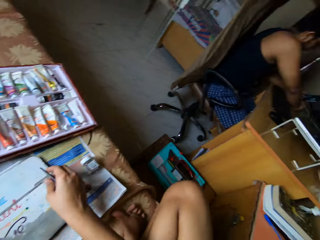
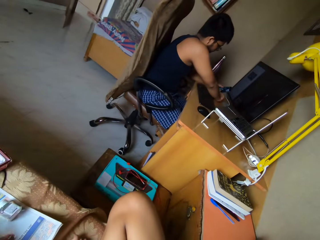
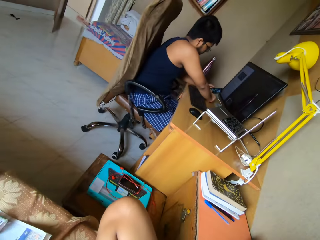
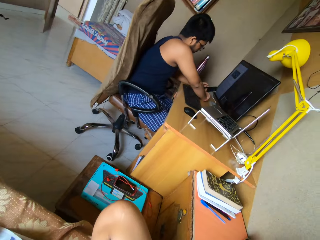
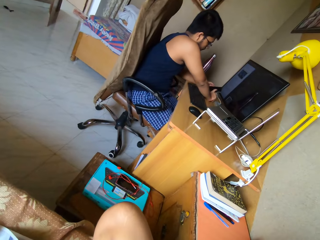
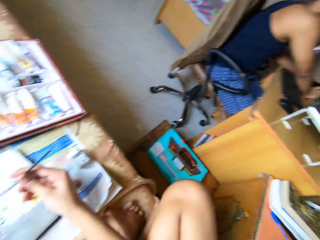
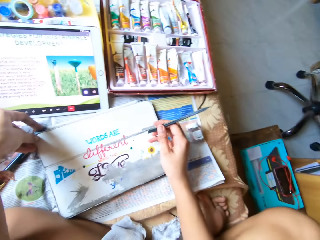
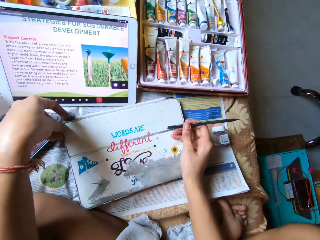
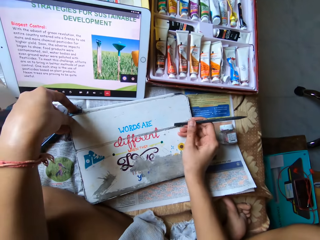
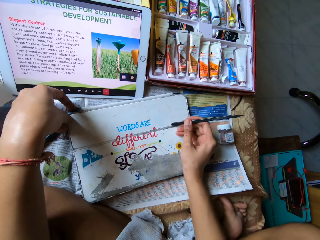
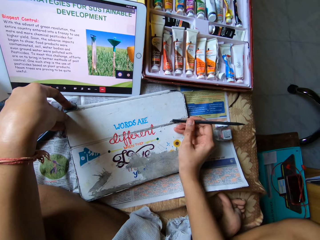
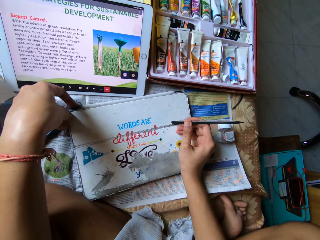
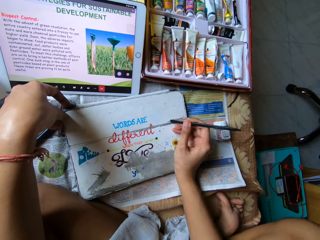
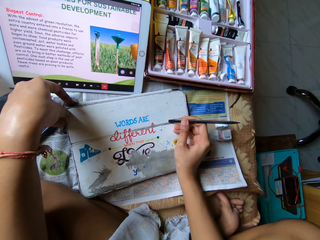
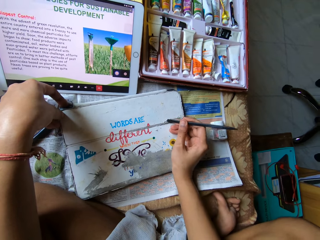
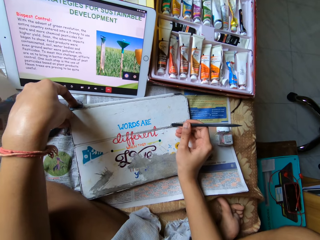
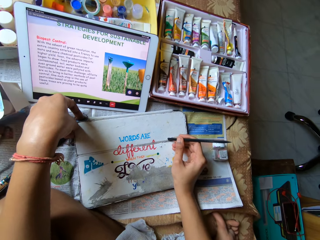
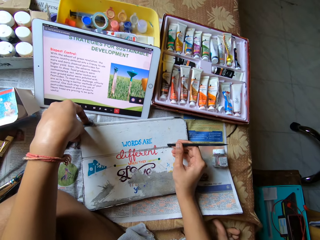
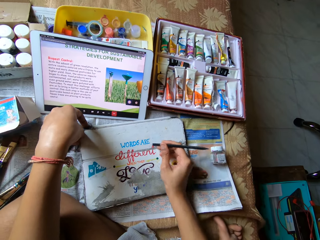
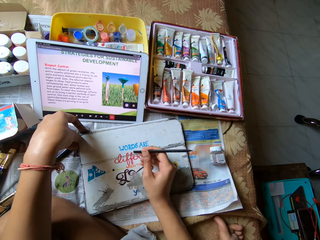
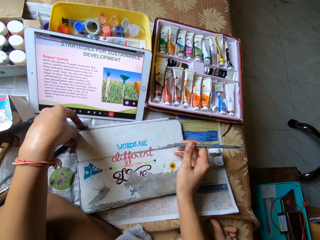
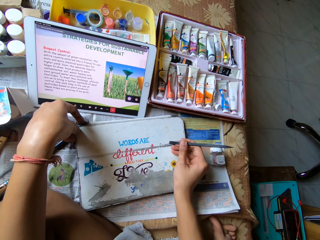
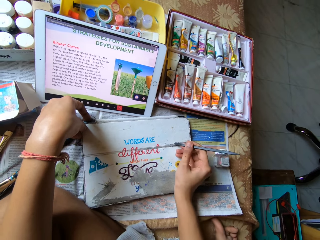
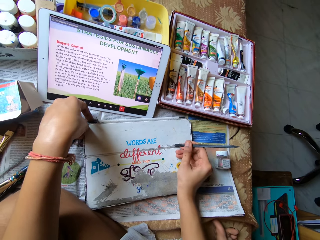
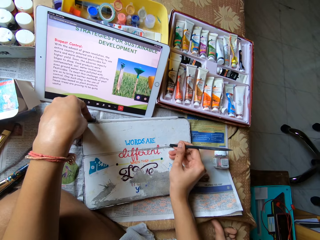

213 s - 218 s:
The camera wearer looks at a person.

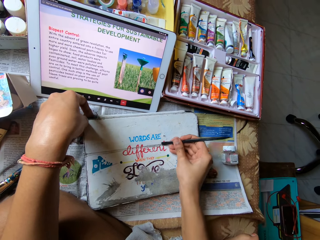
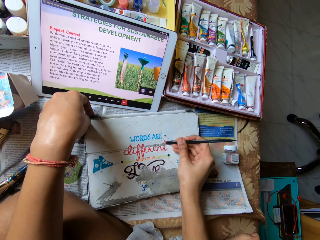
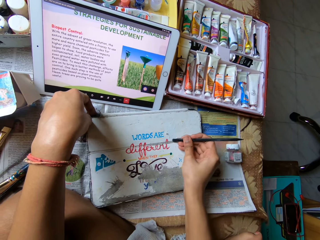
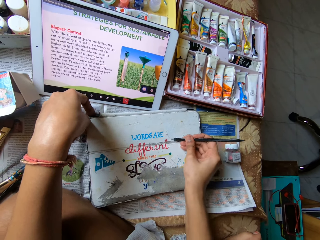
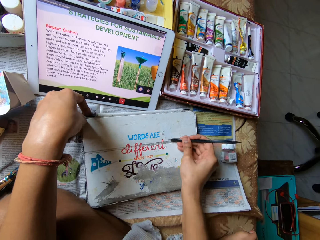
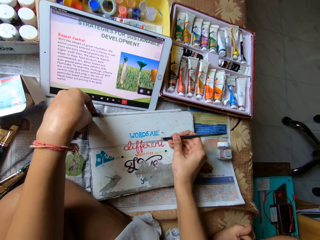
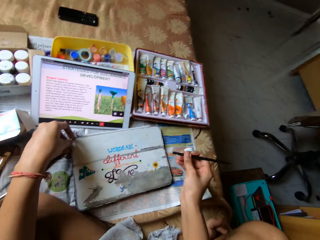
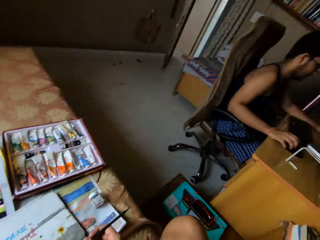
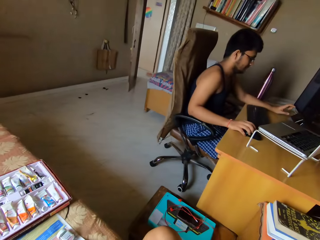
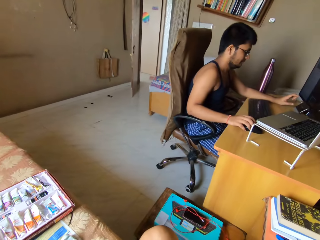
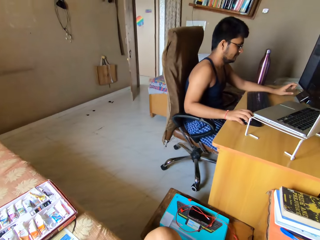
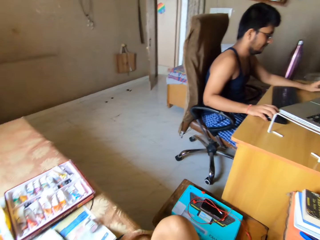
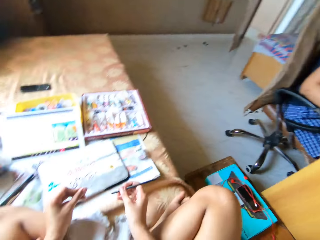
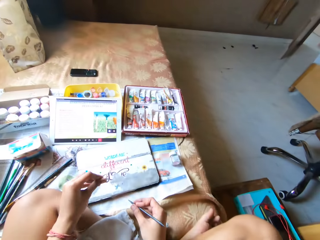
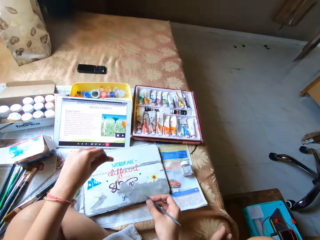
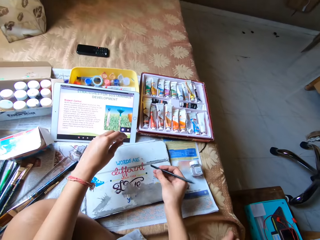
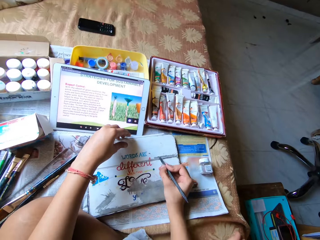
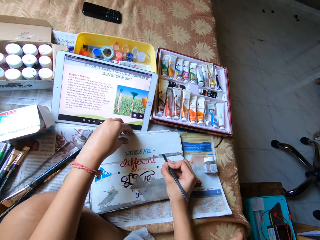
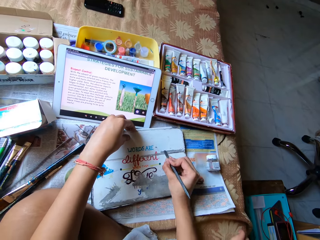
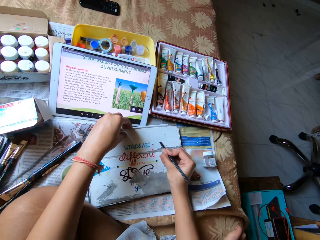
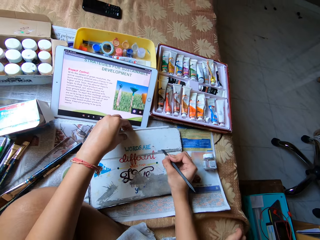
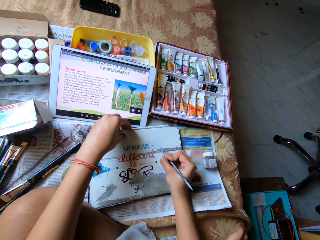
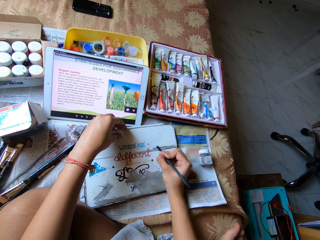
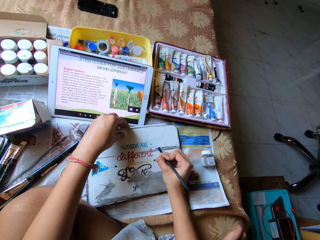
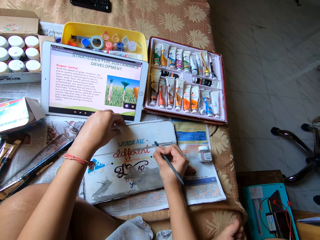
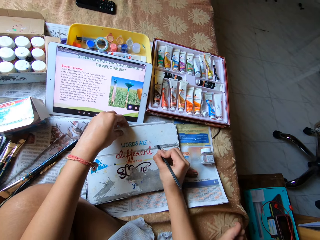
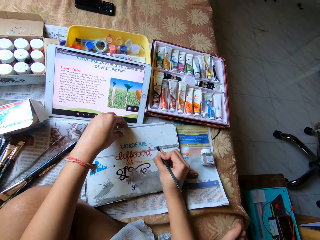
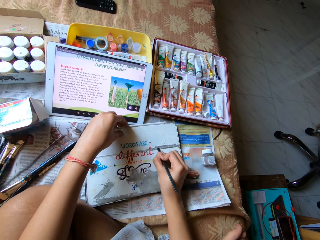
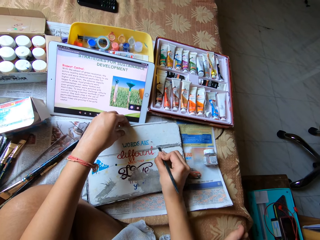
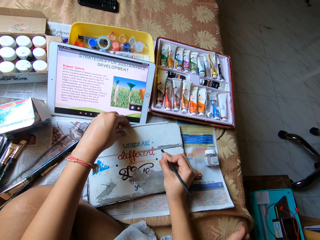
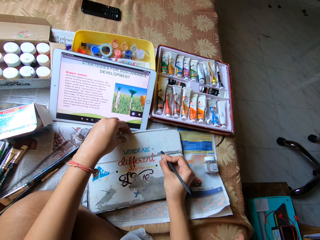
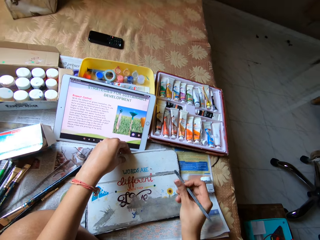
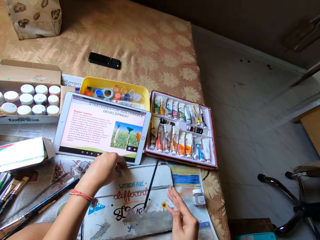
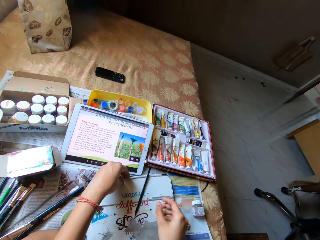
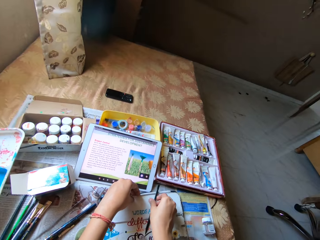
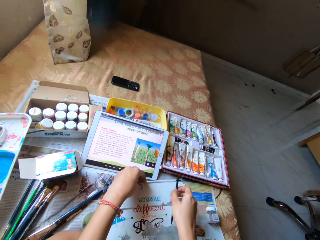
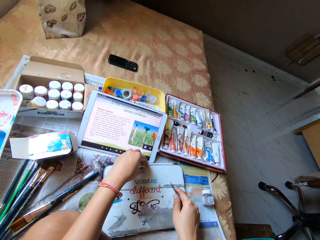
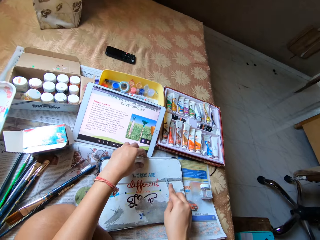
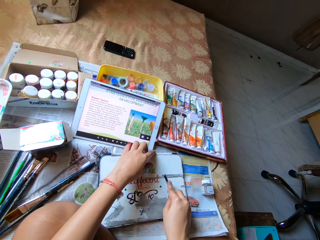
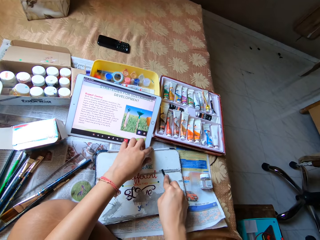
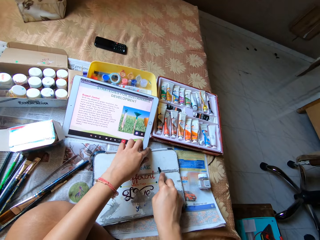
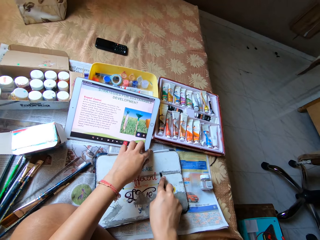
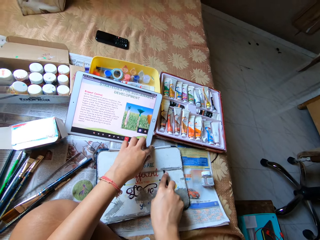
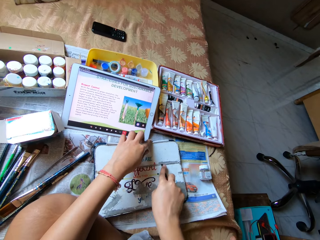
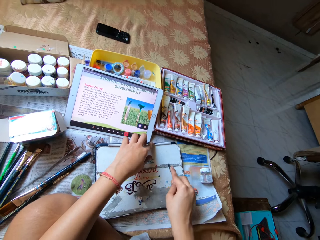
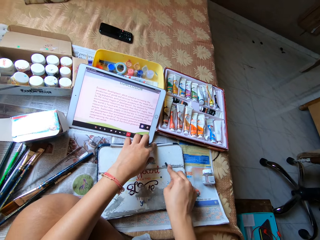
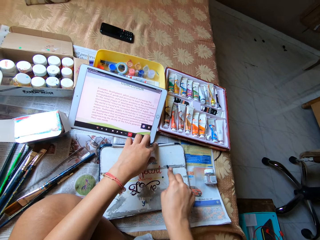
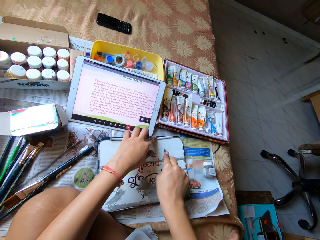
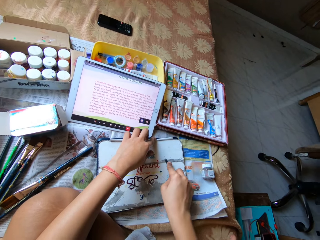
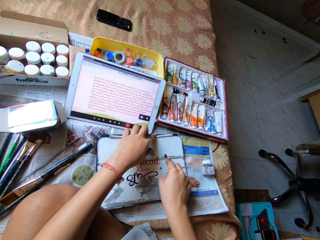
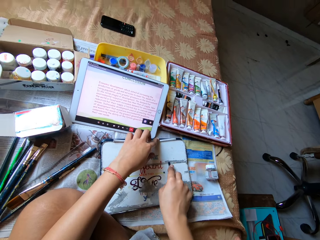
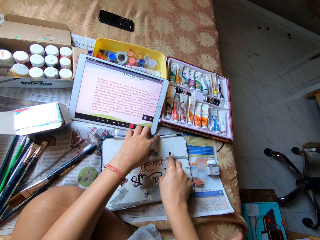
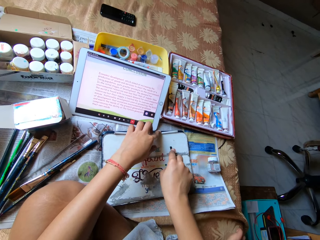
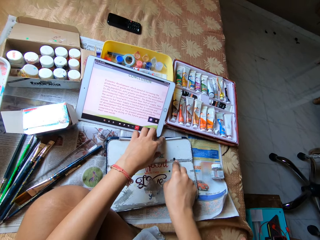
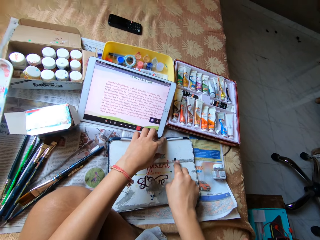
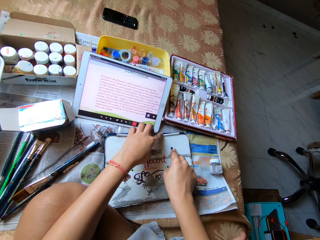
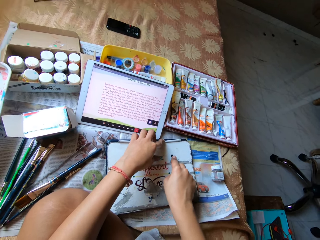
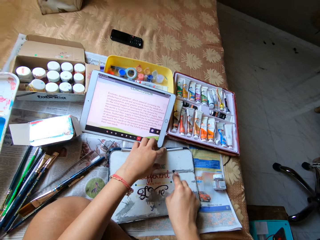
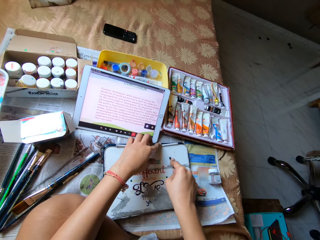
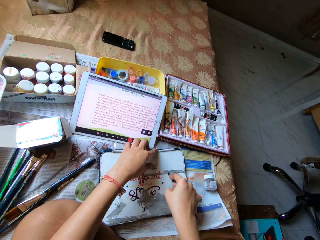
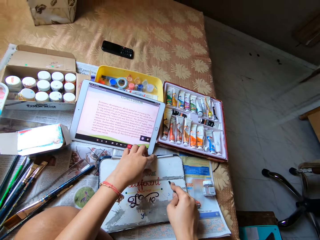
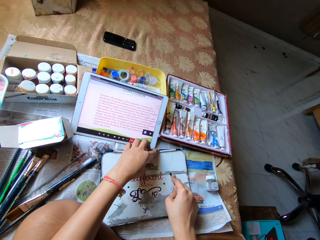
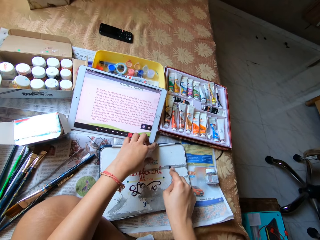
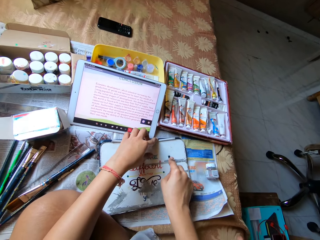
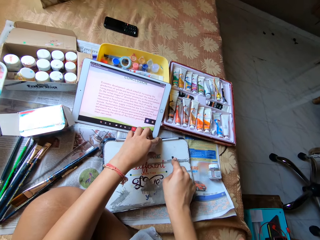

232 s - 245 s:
The camera wearer looks at a person. She removes the painting from the aluminum material with the paint stripping tool. She drops the pen or paint stripping tool on the tablet pouch with her right hand. She picks up the pen from the tablet pouch with her right hand. She removes the painting from the aluminum material with the paint stripping tool. She scrapes the paper from the tablet pouch with the pen in her right hand.

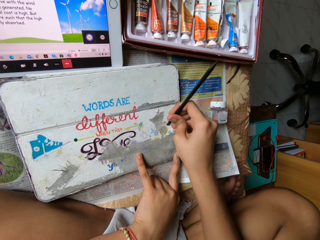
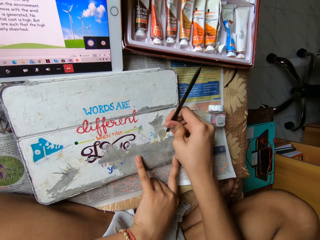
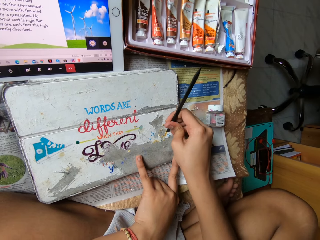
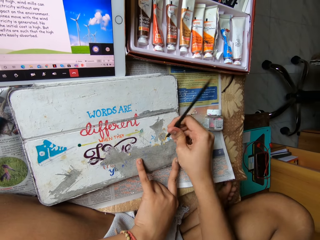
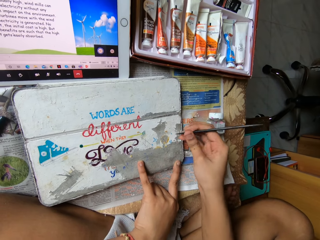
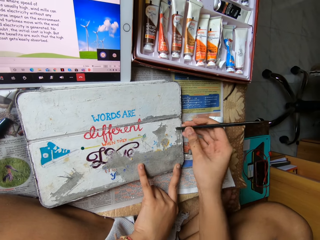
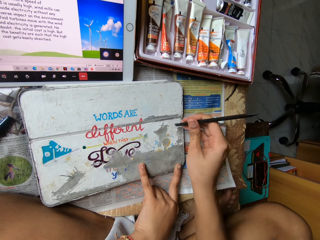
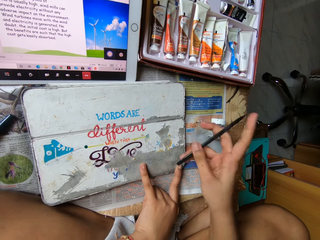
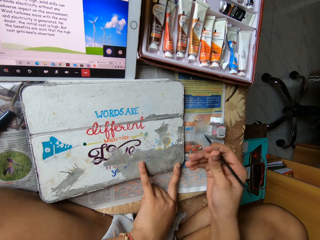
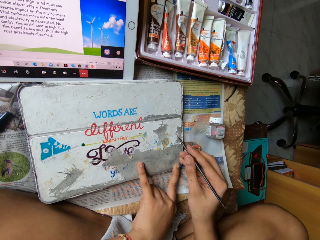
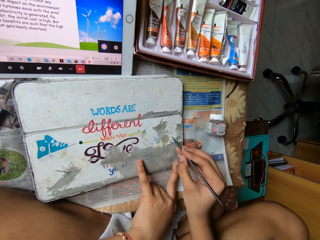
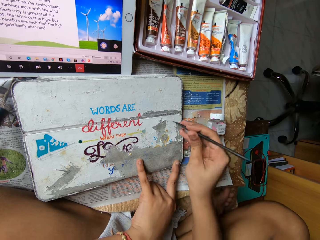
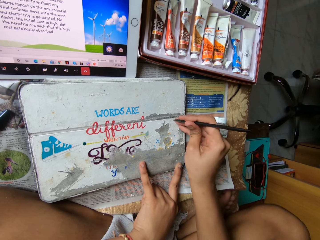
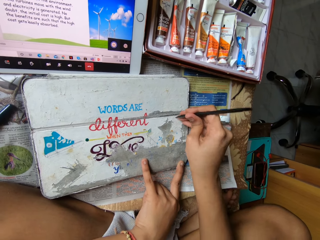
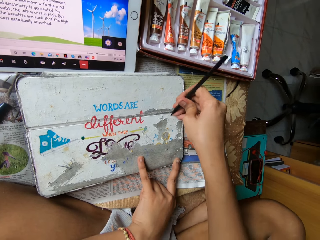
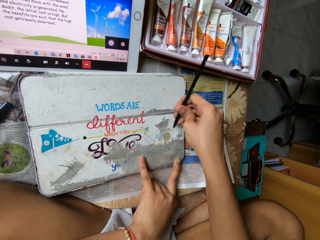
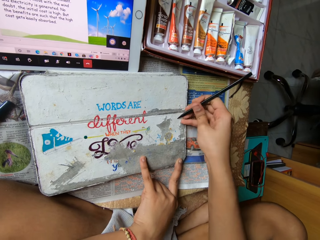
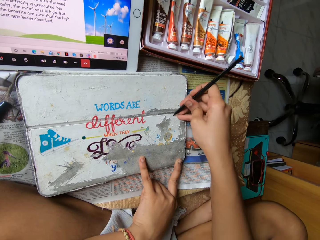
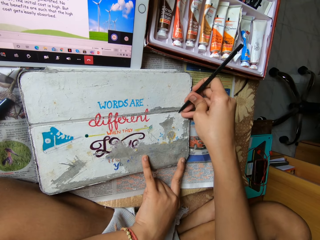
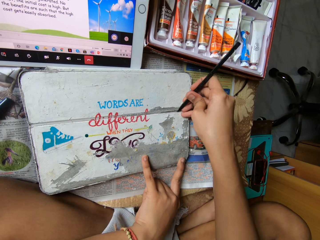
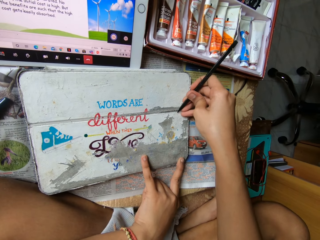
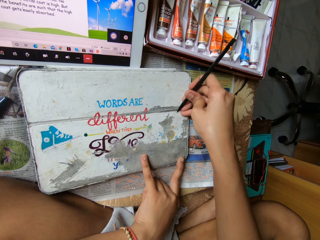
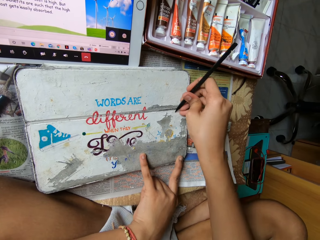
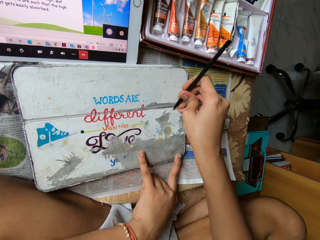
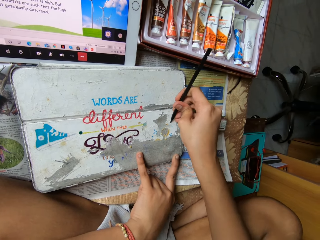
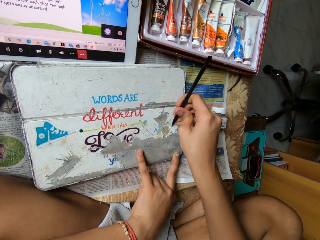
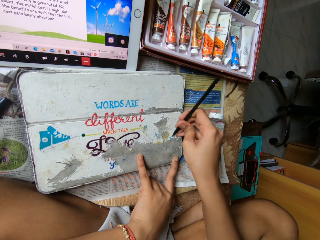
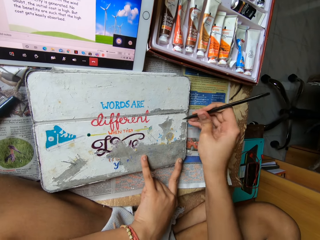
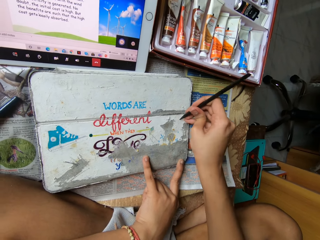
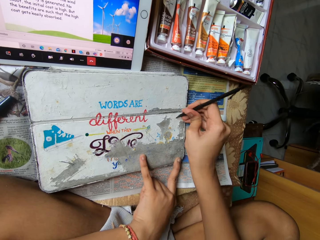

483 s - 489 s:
The camera wearer turns the pen knife. They remove the coating on the cover with a palette knife.
